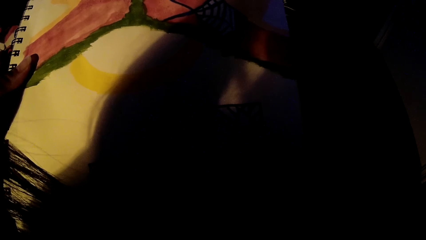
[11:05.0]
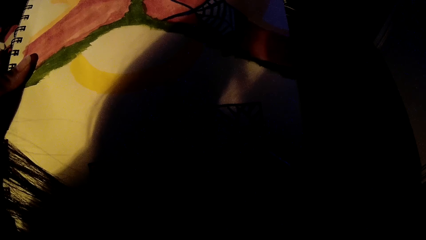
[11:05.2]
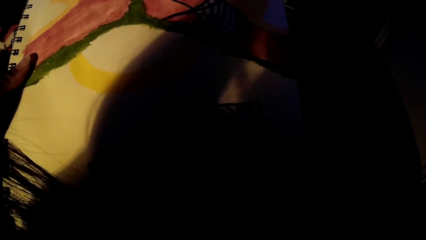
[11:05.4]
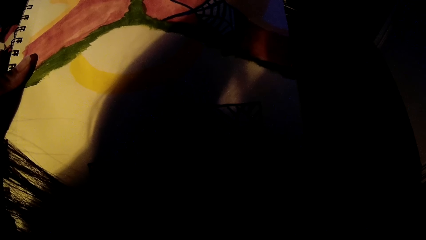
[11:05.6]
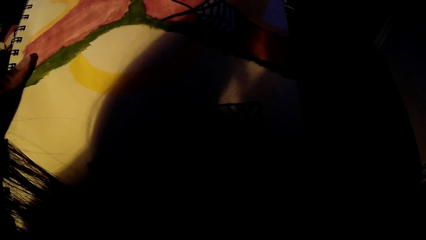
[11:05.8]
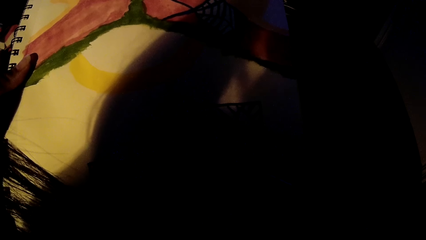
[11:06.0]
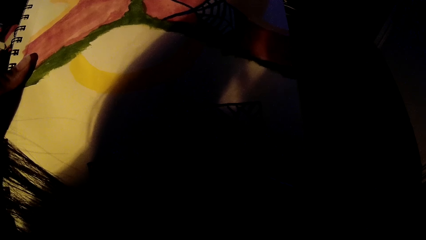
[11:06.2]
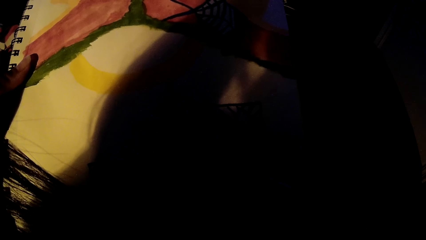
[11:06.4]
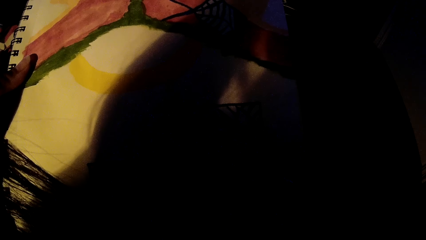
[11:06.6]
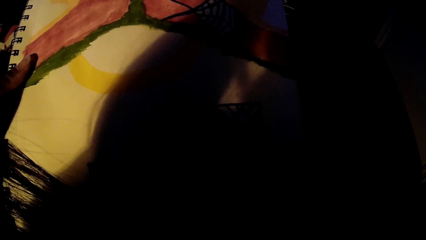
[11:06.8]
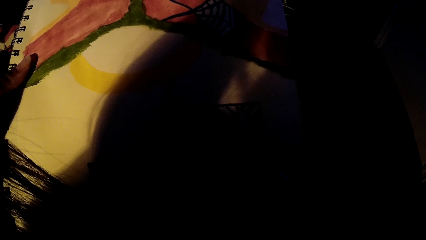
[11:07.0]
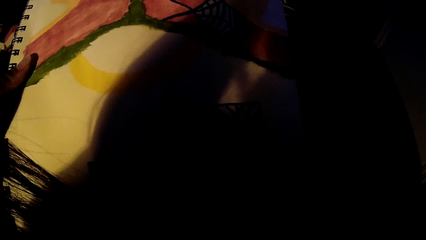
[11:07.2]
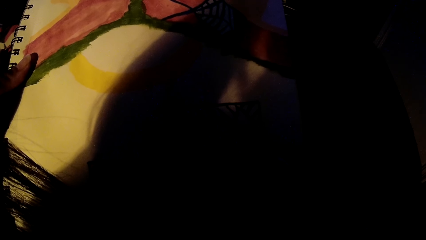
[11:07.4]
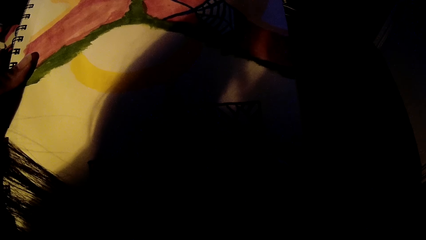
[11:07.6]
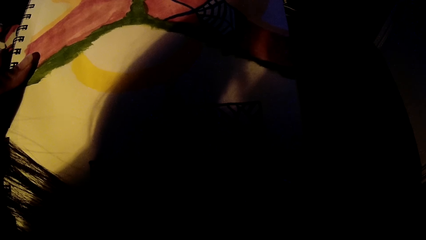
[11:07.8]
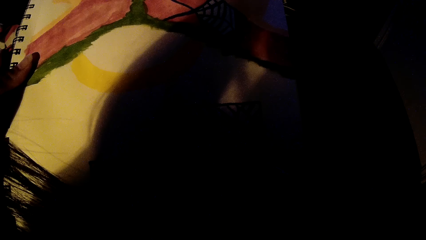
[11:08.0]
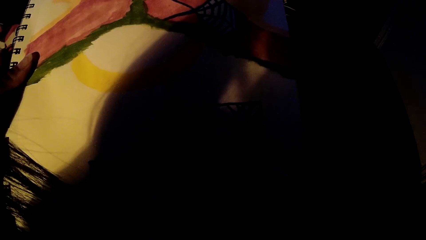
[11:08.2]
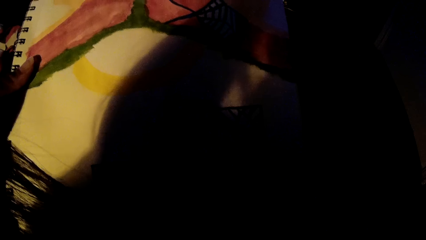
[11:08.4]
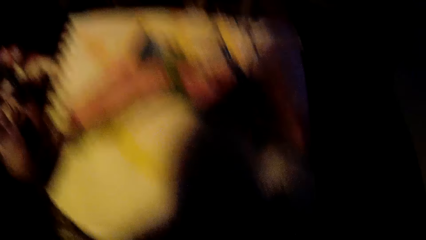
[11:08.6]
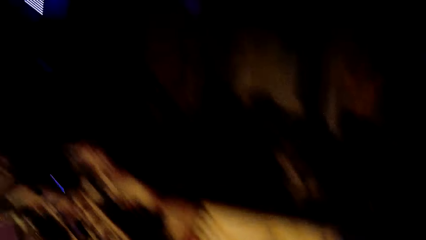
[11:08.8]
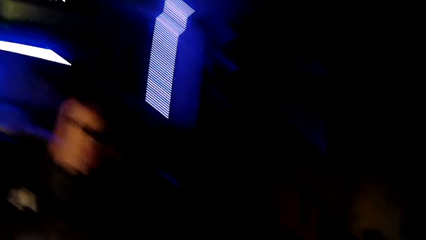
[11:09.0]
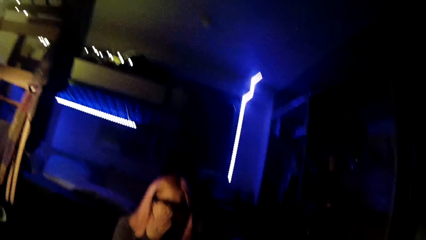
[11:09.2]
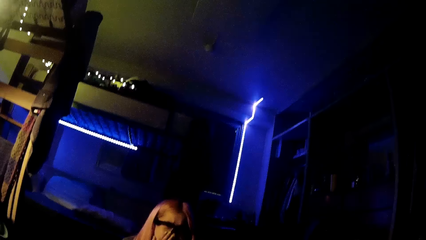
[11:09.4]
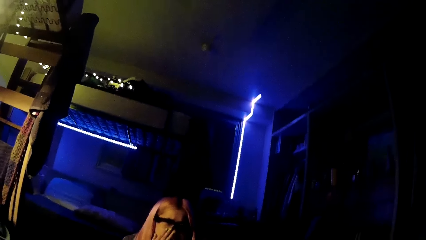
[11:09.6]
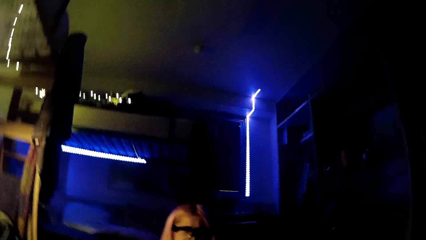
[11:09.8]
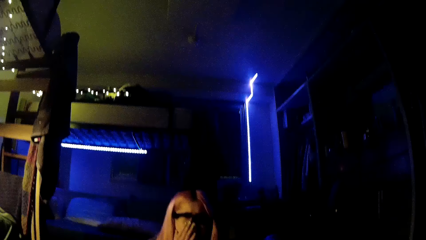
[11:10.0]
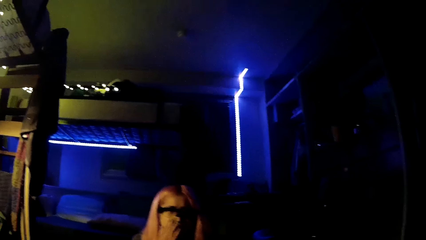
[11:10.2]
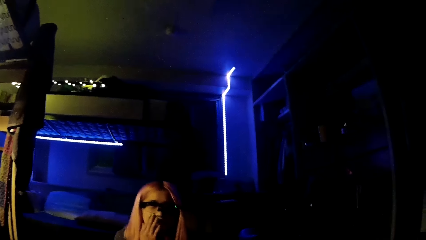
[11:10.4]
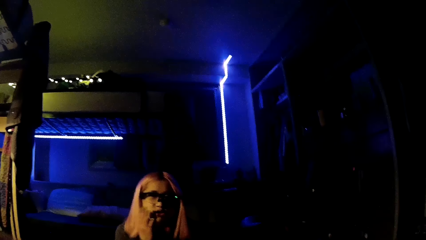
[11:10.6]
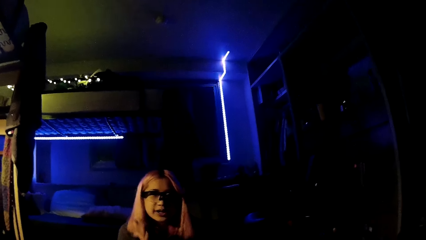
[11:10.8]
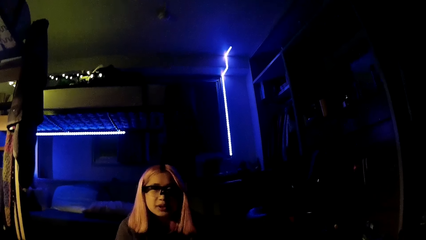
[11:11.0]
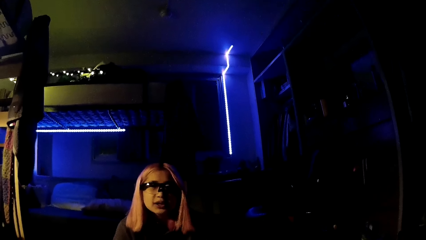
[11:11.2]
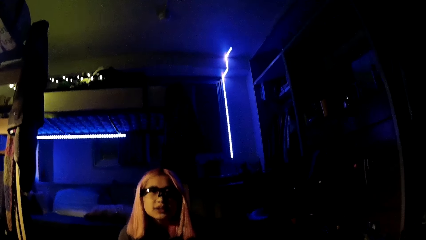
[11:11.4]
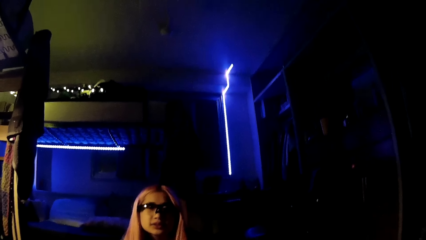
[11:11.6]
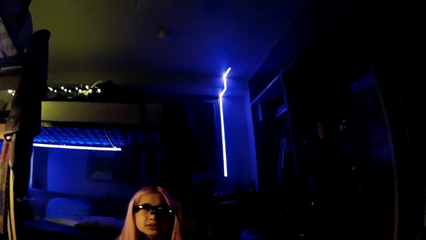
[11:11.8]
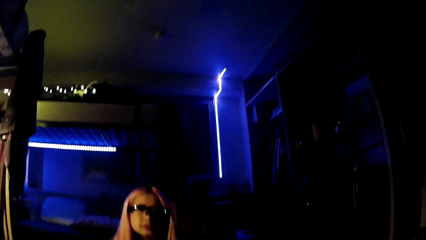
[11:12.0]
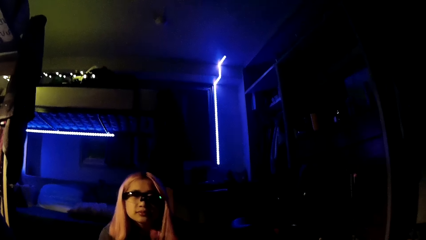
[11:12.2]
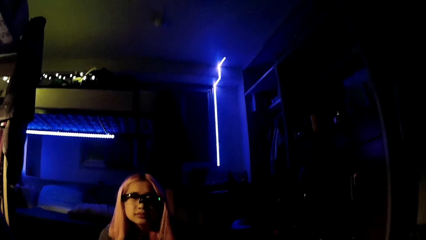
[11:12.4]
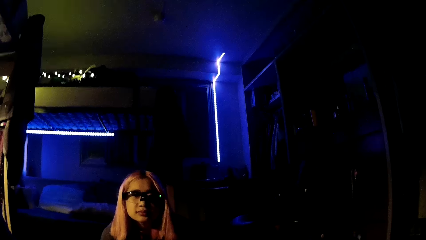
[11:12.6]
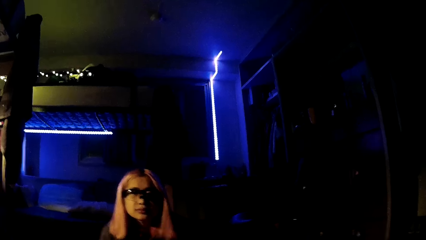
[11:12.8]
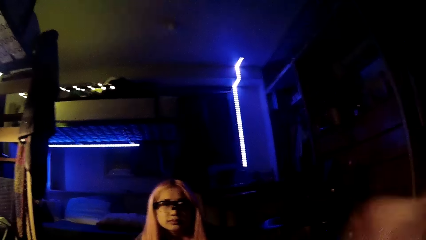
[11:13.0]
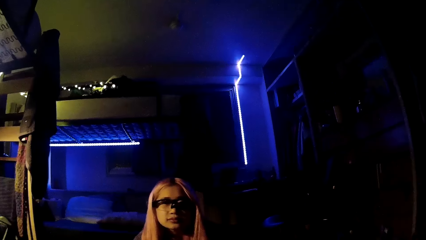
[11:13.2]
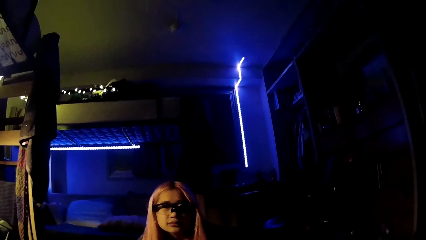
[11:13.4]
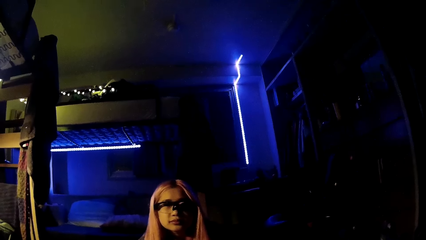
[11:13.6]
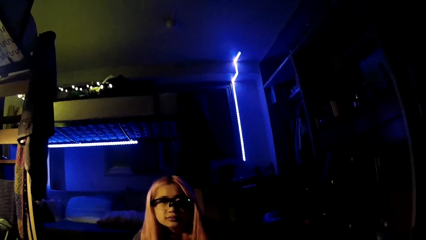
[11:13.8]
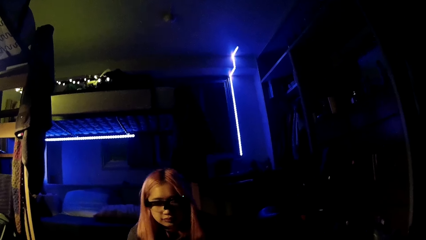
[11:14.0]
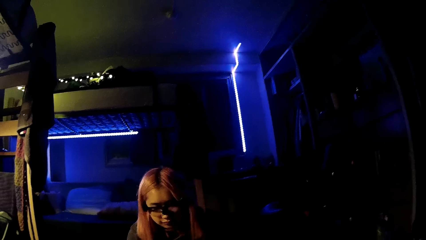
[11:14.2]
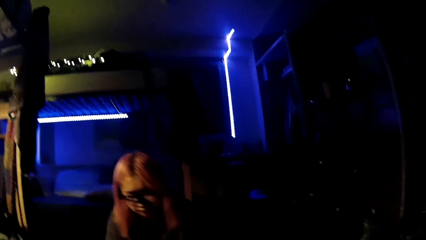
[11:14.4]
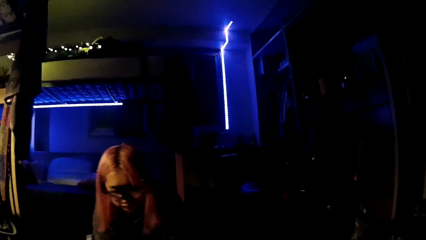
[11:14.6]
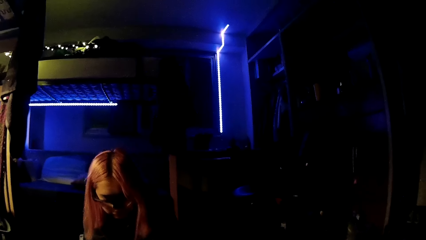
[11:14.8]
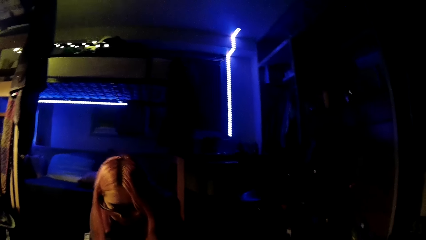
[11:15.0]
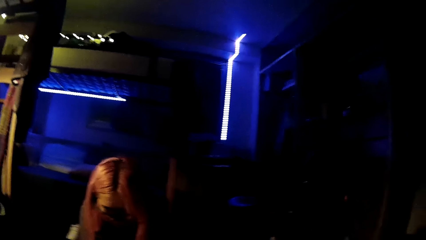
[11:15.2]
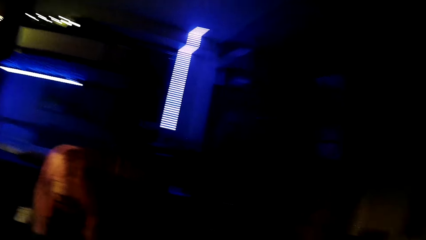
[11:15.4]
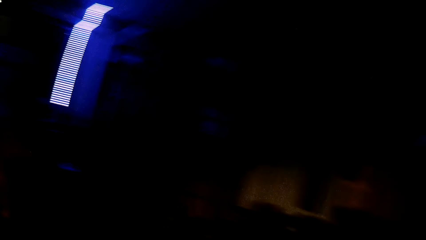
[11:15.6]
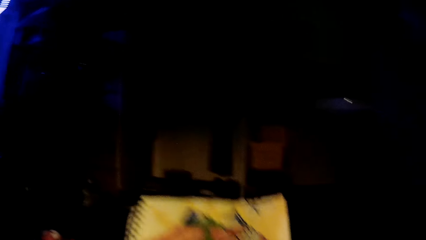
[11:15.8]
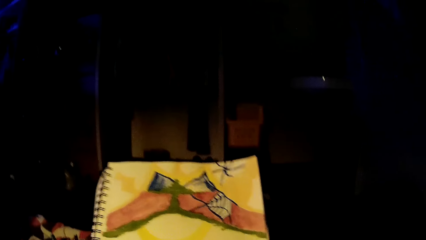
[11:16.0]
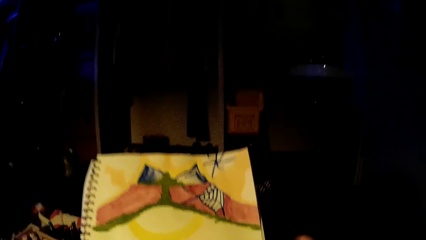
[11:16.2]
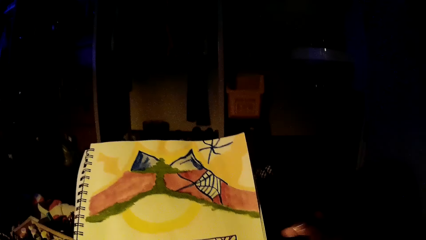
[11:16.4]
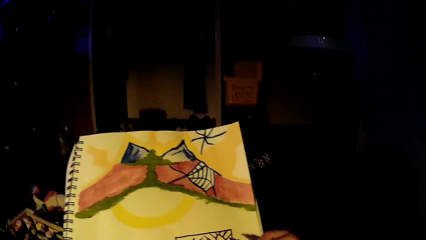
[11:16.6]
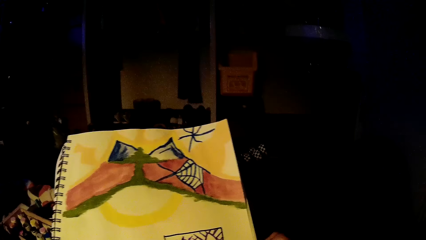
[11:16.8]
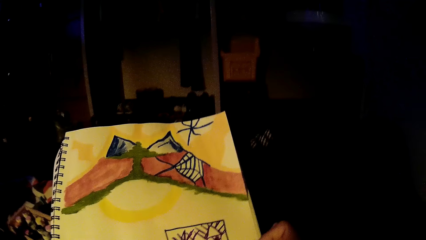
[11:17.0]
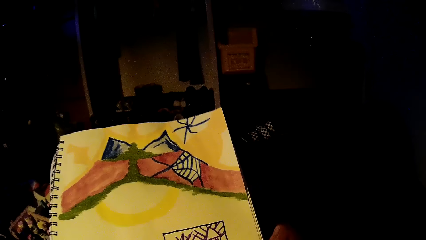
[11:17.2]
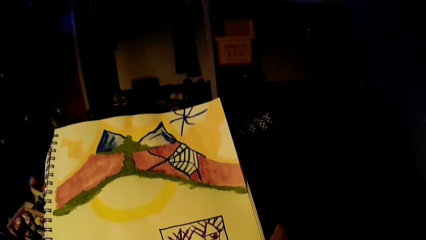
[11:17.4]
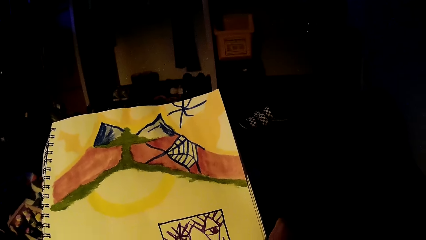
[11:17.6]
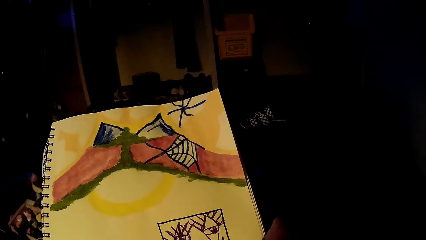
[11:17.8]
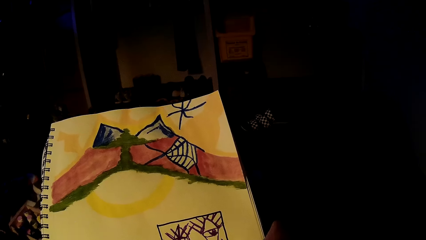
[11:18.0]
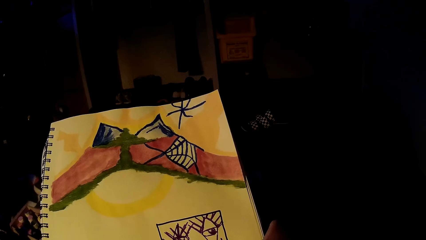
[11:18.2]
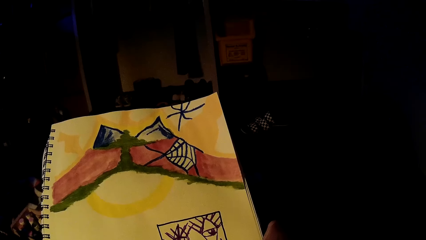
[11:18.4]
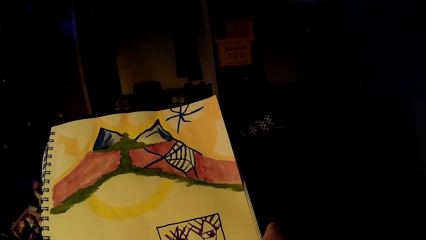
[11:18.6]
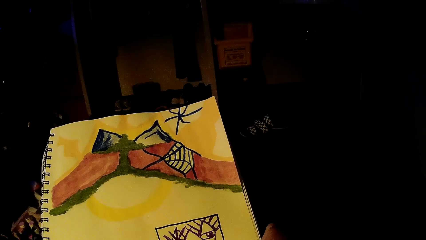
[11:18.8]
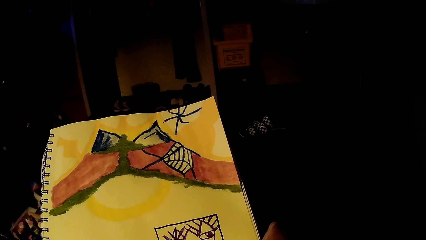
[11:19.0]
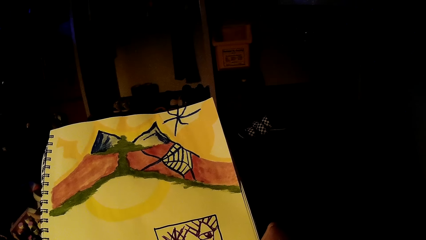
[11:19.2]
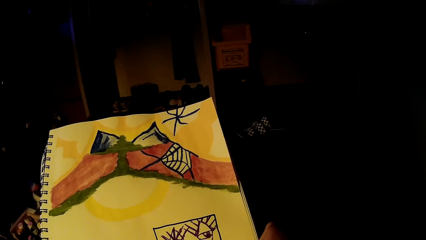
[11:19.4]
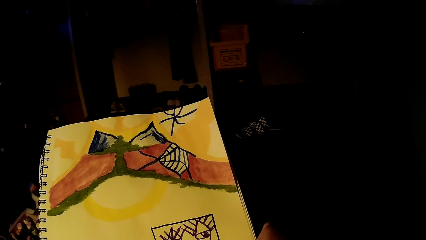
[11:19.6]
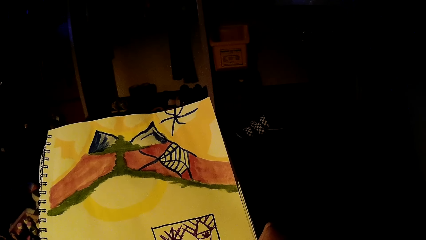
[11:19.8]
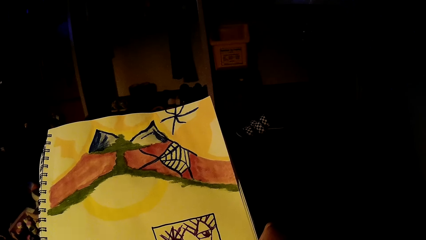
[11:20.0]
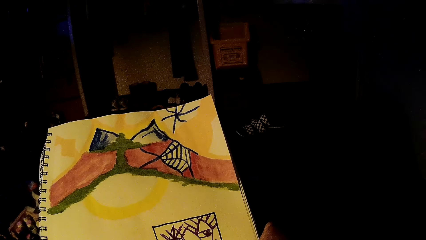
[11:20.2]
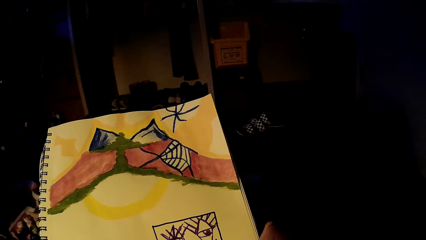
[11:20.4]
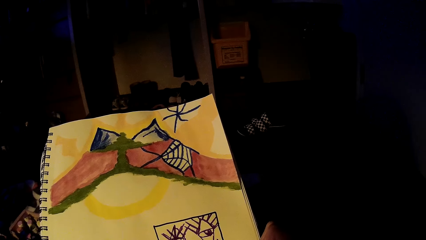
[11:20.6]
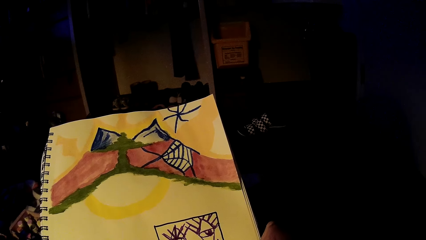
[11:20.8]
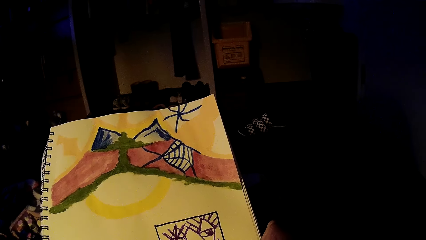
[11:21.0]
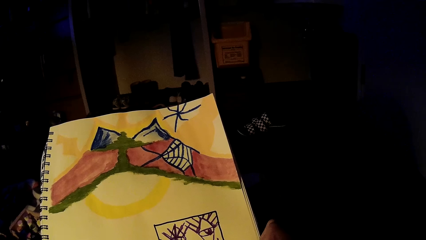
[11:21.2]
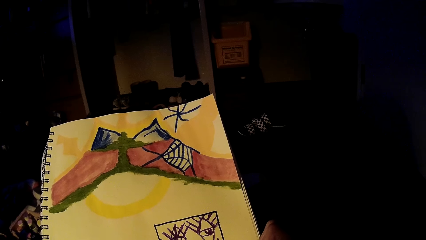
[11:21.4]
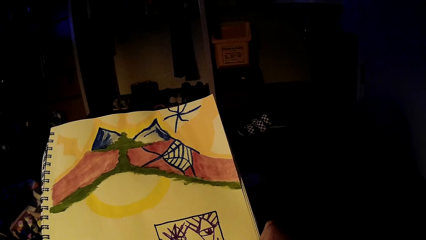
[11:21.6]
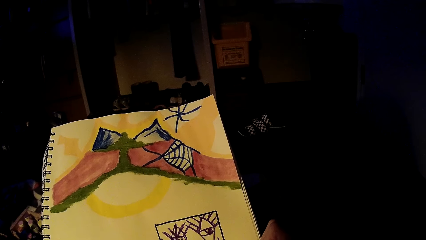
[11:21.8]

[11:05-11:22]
A lady converses with the camera wearer. The lady adjusts her camera with her right hand. The camera wearer looks around the house and interacts with the lady. The lady touches her face, lowers her right hand, and adjusts her hair. The camera wearer adjusts her camera with her left hand. She converses with the lady. She paints on the sketch pad or book with the pen in her right hand.
